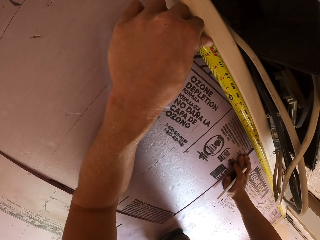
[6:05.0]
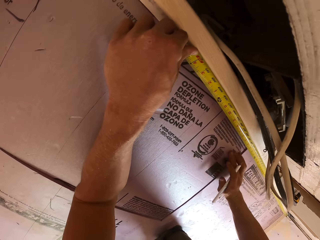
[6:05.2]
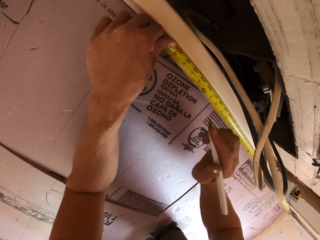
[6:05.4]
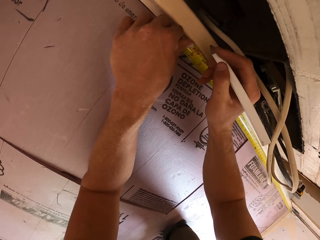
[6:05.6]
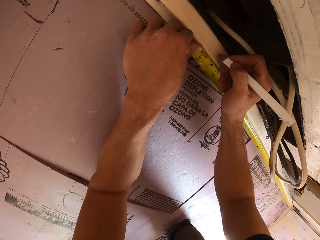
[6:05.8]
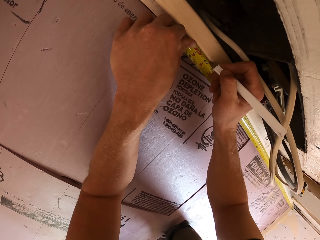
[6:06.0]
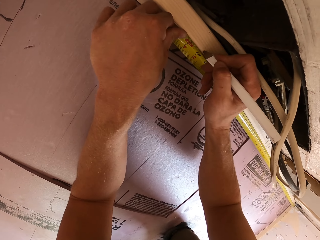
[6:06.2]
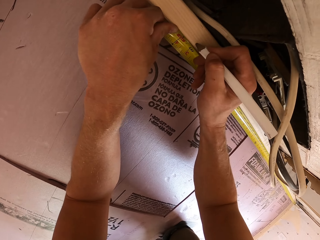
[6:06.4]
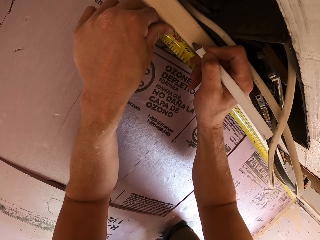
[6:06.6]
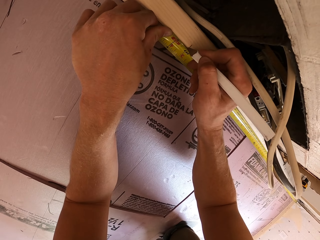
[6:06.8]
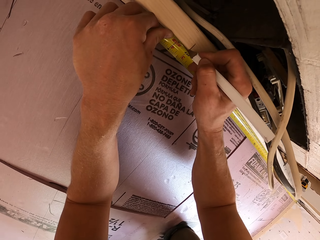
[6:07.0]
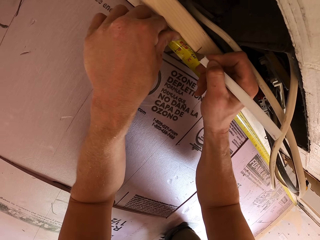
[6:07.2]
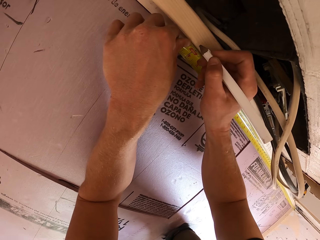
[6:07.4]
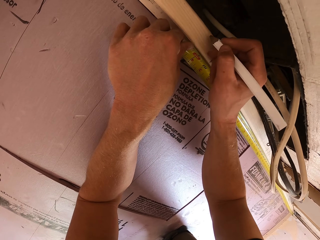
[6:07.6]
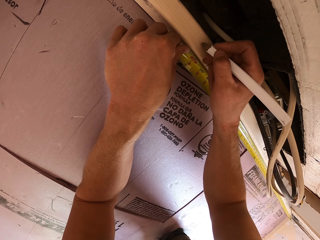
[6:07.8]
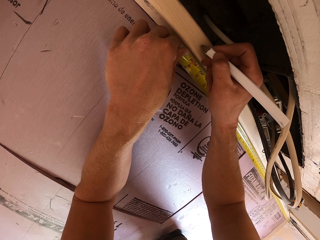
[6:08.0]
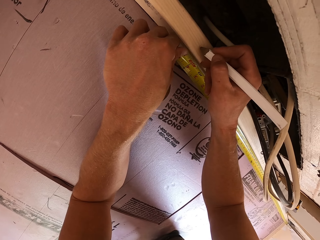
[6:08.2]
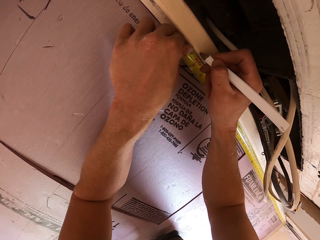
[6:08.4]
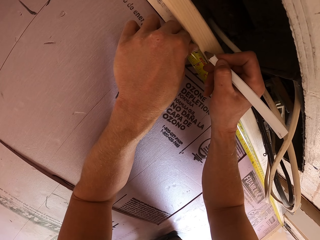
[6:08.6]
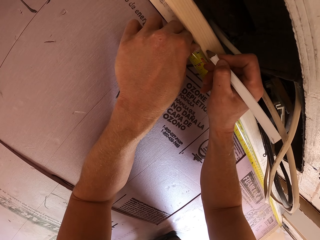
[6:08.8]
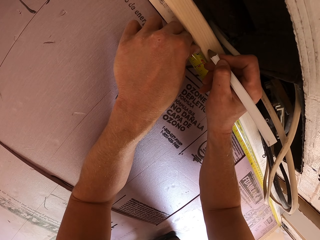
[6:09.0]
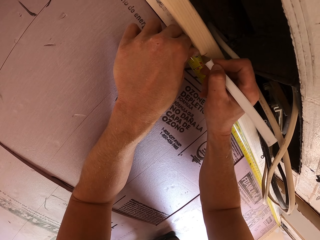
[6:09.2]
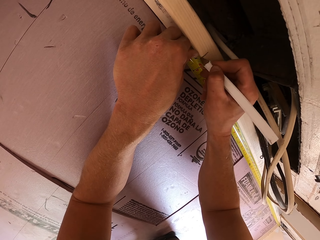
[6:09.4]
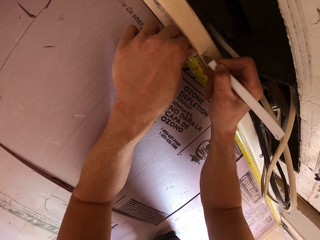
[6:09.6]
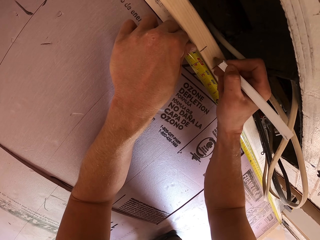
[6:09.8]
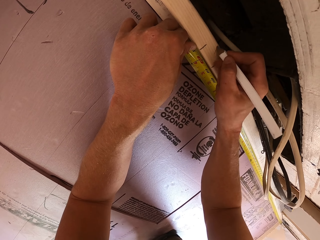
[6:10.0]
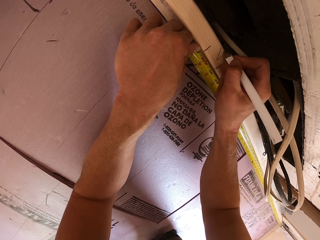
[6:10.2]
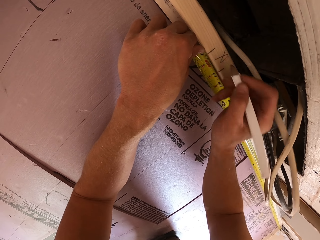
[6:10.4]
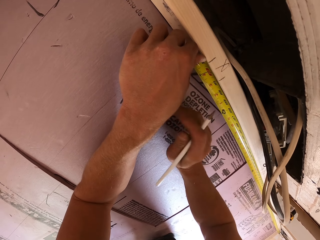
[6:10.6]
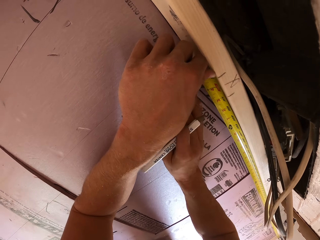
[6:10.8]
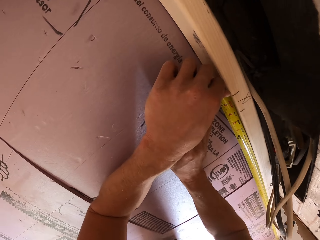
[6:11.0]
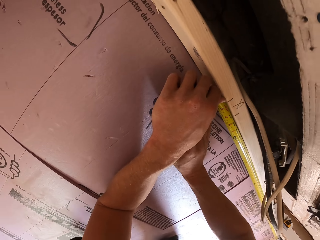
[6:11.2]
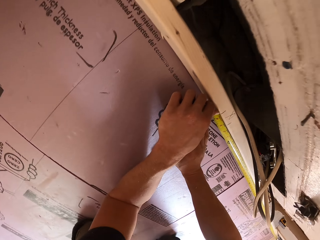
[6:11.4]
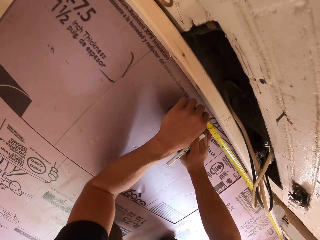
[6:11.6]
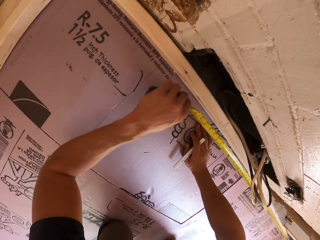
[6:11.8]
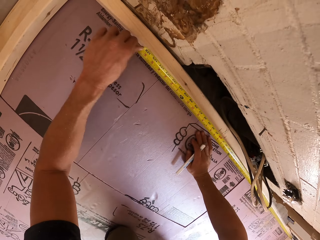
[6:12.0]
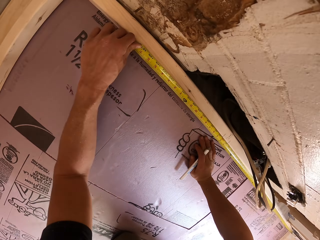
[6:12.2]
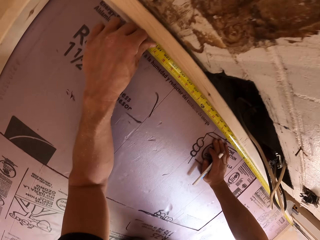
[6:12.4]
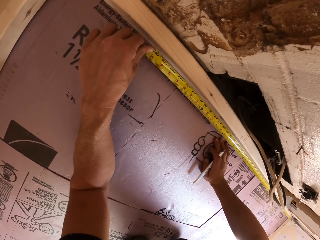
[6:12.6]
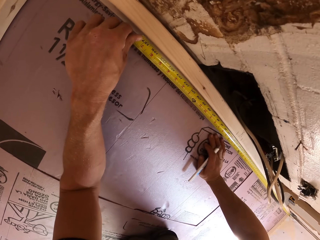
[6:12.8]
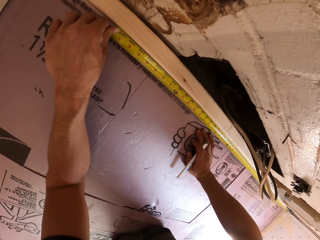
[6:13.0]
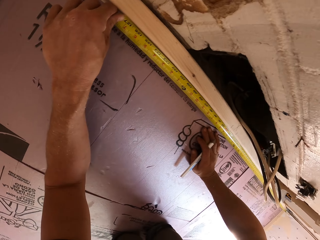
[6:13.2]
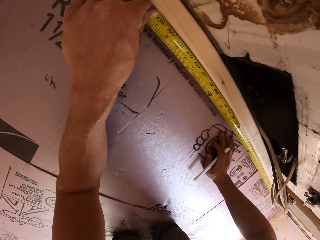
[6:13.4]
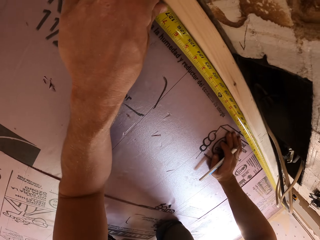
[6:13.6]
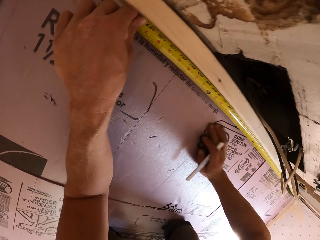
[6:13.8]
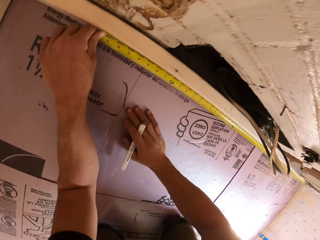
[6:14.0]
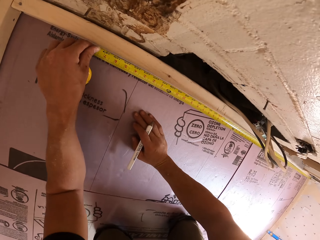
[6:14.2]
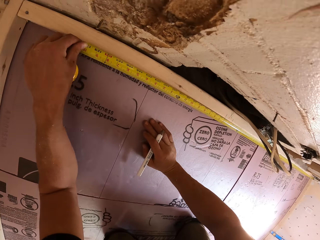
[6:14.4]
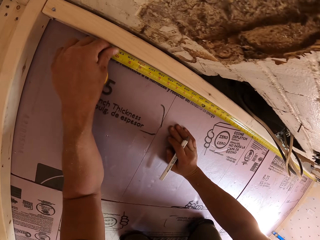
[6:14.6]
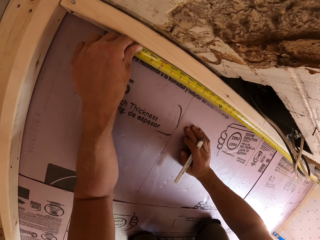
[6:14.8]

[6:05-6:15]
The camera wearer writes on the wood. They measure the wood. They move about.

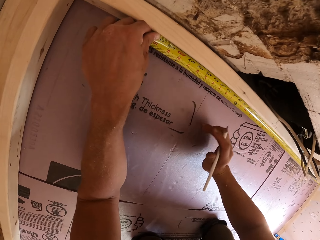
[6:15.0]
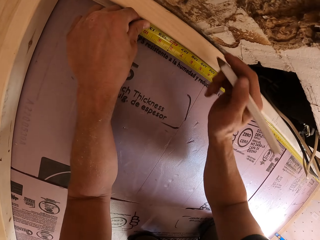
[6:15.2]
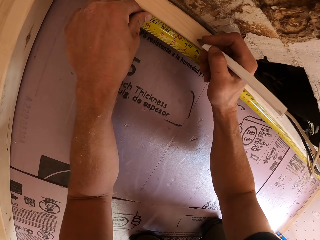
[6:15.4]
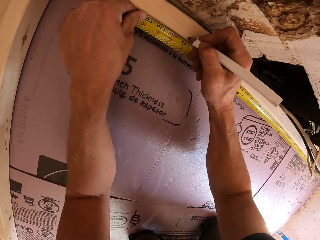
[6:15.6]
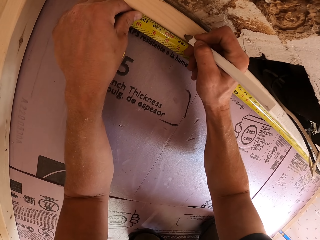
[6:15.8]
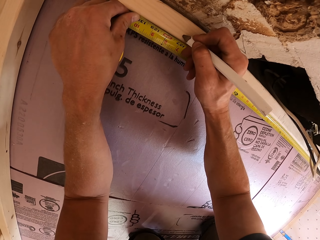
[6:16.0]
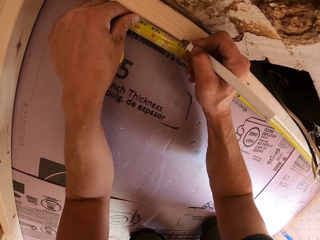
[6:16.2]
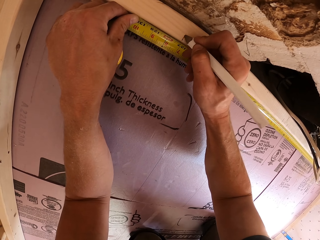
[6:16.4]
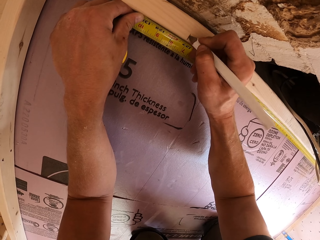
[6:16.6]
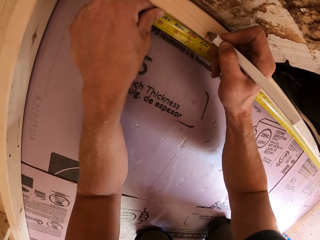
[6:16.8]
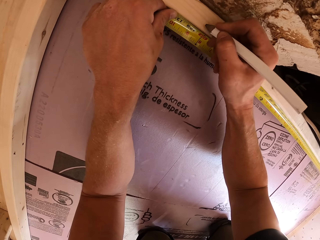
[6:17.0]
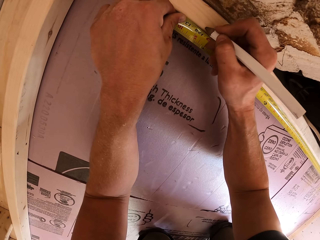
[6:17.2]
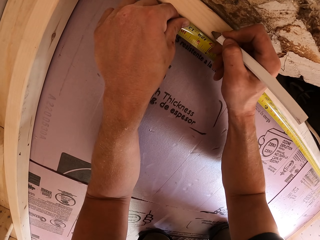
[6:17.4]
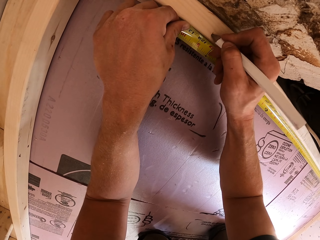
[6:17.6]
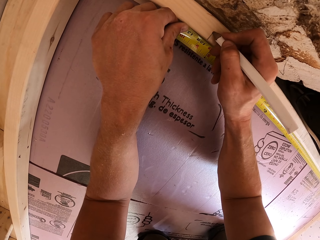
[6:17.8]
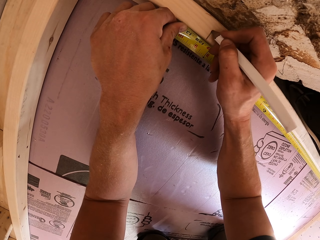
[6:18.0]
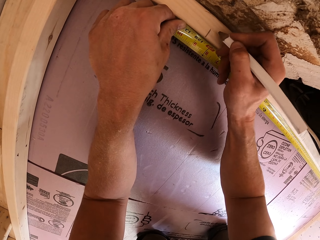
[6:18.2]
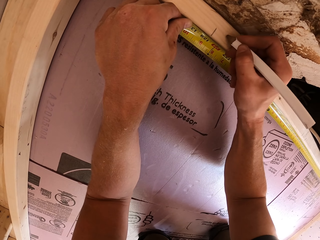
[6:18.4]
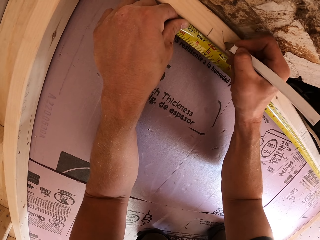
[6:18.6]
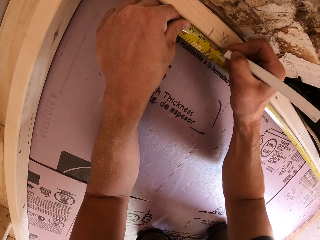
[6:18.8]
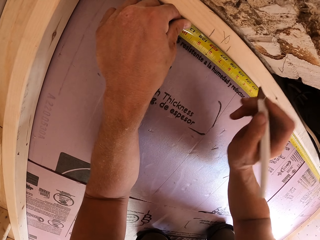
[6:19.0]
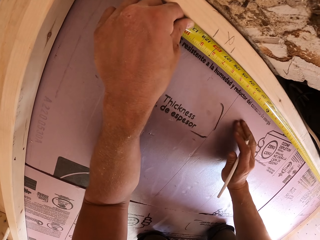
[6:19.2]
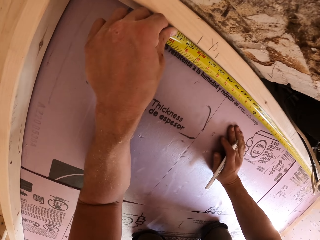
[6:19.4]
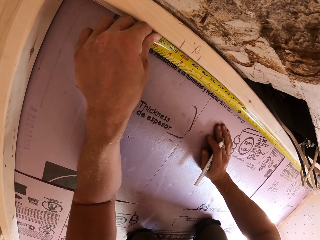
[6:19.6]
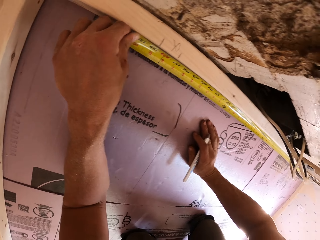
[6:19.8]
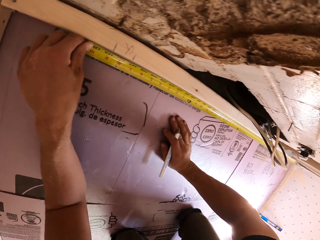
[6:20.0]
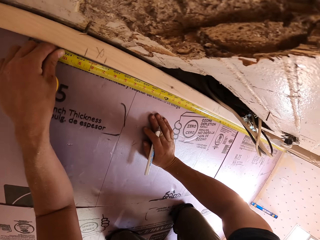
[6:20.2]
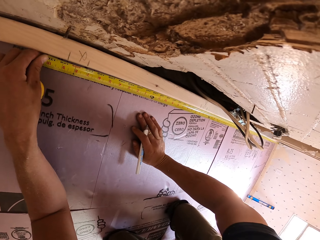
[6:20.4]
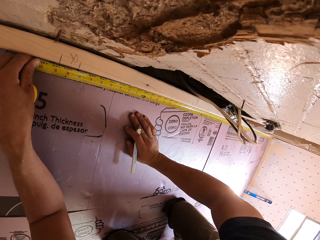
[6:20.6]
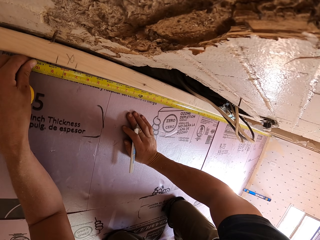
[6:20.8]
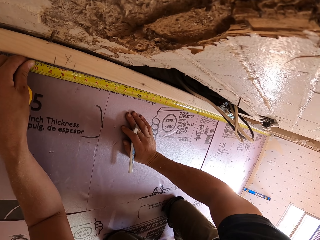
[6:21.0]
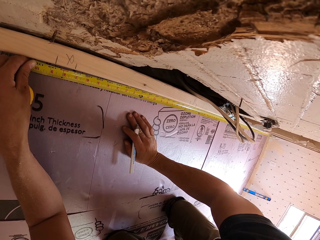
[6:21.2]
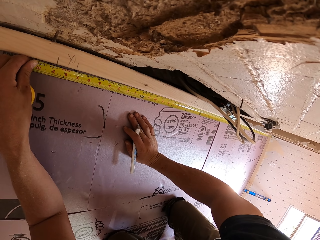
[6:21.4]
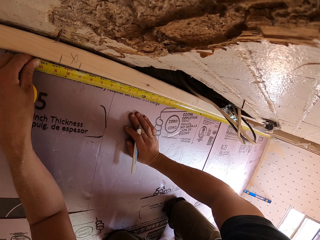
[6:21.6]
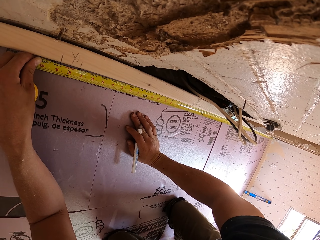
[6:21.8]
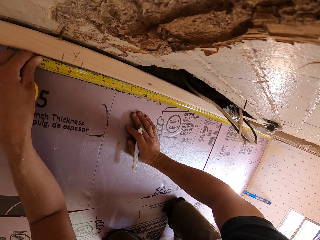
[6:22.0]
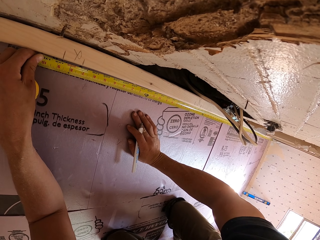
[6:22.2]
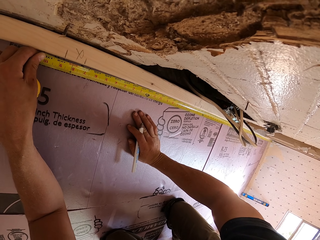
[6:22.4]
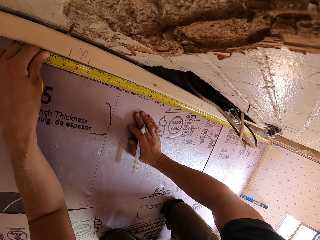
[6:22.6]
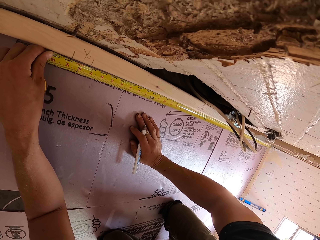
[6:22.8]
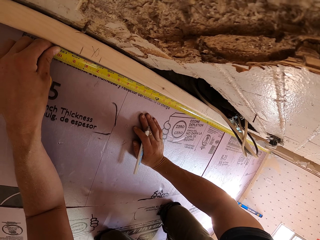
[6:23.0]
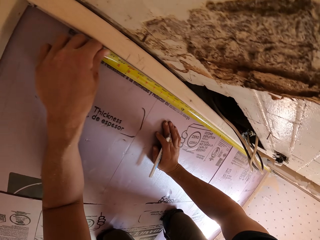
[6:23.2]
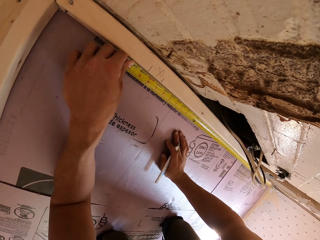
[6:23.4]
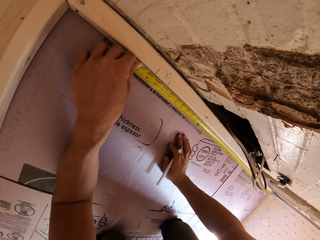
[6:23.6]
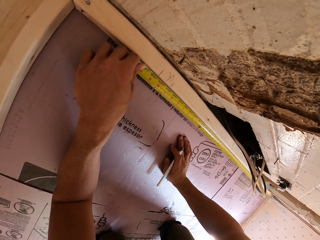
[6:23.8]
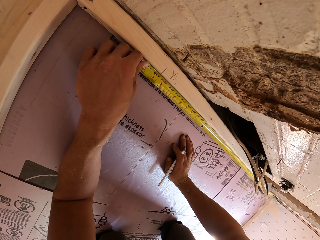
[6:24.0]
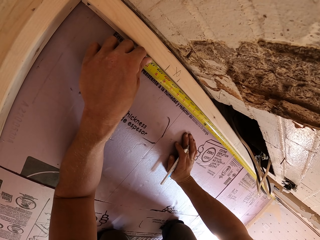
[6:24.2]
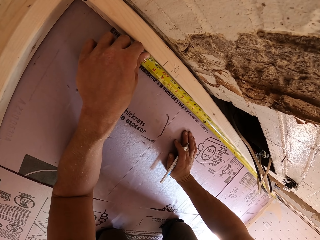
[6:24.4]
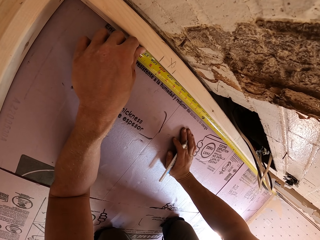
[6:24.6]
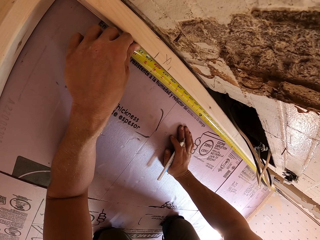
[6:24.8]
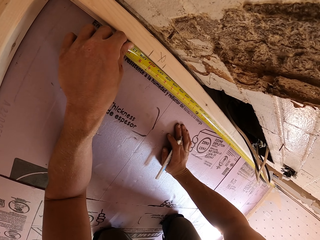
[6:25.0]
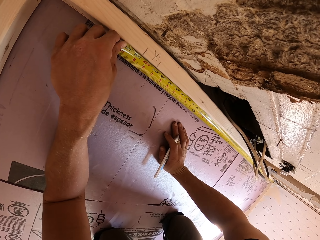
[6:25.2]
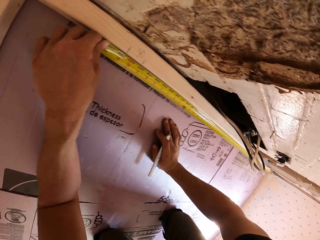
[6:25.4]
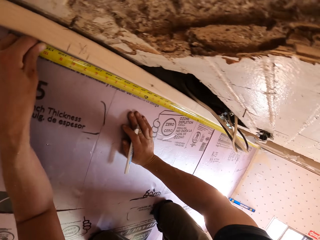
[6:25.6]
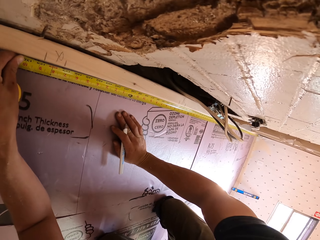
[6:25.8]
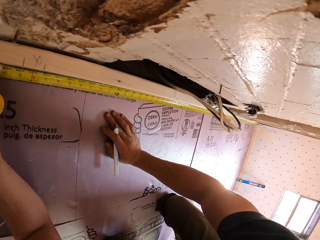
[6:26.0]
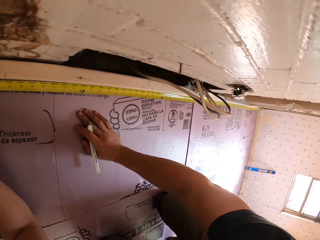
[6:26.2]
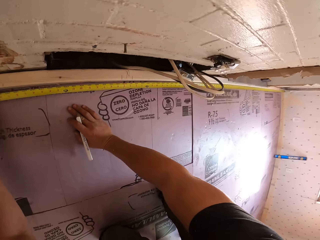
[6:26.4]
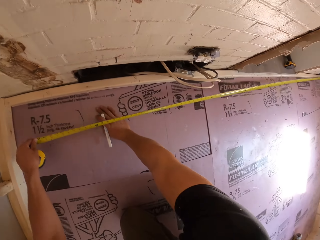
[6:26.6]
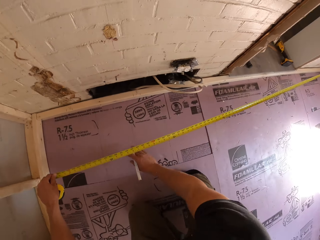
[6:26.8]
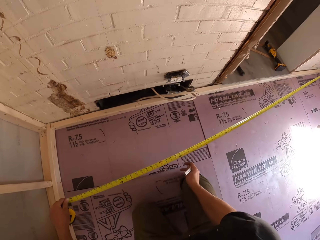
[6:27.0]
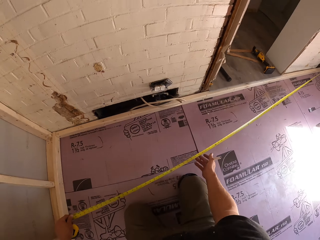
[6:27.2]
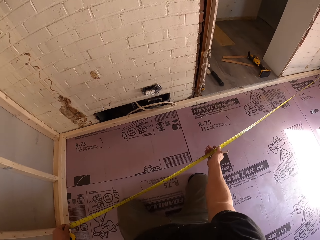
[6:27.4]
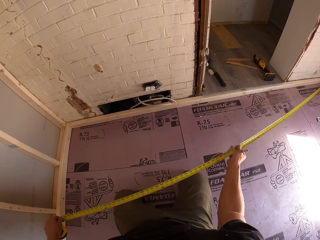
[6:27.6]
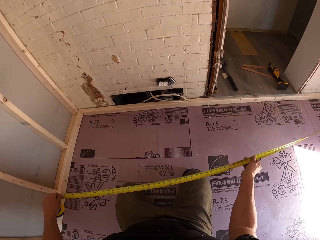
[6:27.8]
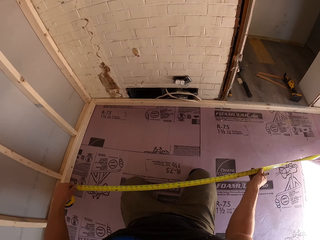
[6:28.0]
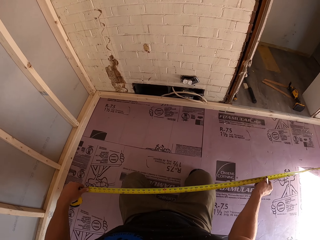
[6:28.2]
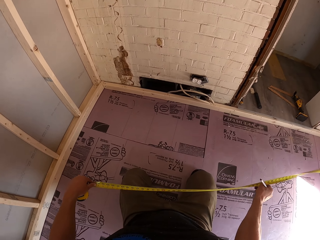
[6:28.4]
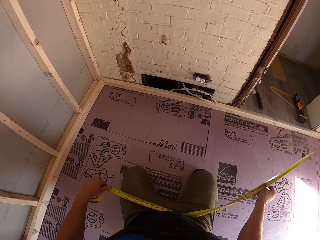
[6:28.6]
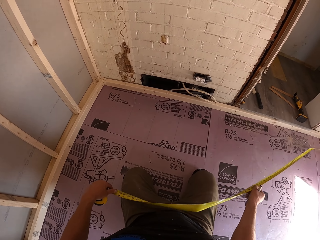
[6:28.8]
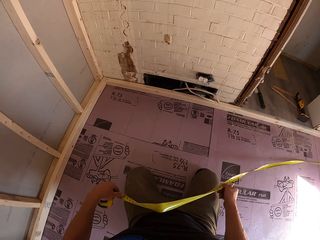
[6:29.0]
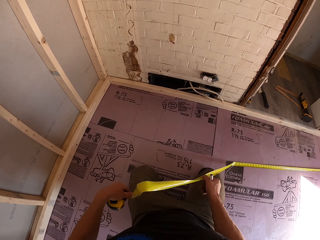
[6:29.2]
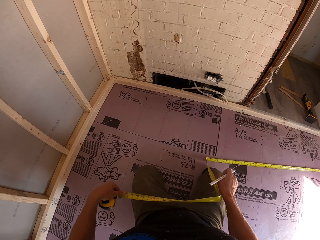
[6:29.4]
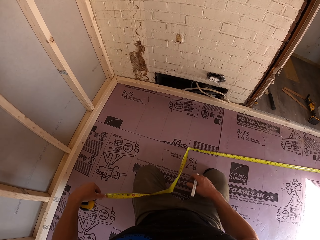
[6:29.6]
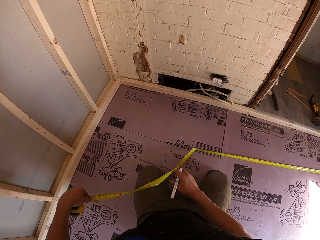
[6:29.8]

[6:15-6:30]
The camera wearer writes on the wood. They mark the wood again. They look at the tape measure. They move the tape measure and retract the tape.
